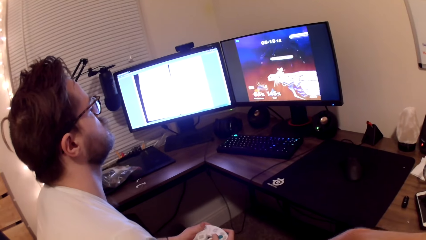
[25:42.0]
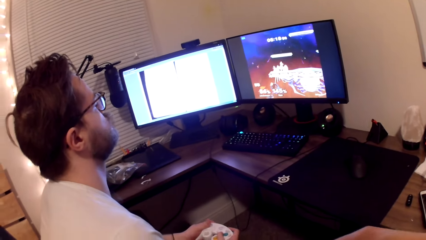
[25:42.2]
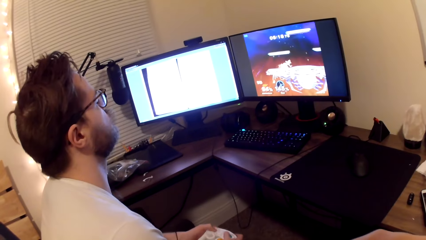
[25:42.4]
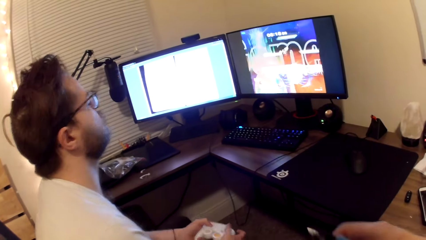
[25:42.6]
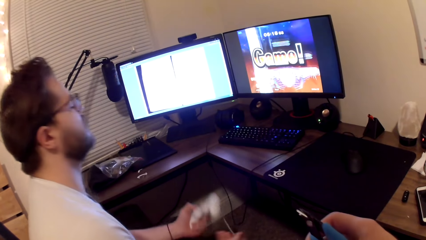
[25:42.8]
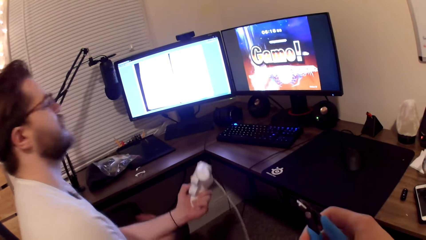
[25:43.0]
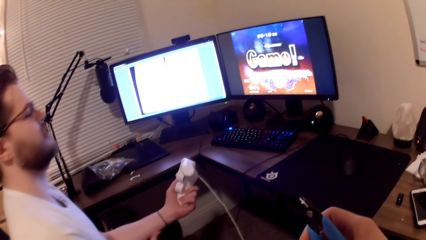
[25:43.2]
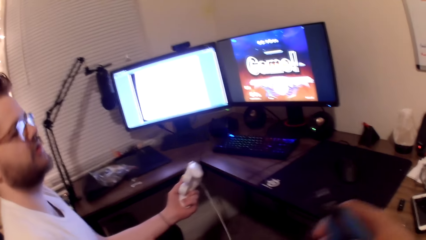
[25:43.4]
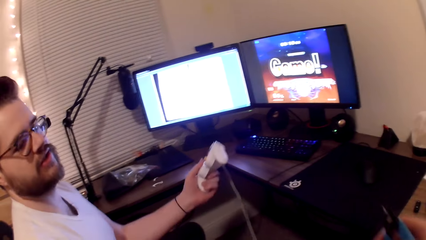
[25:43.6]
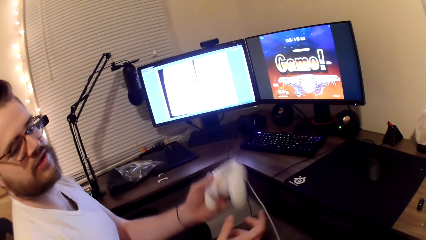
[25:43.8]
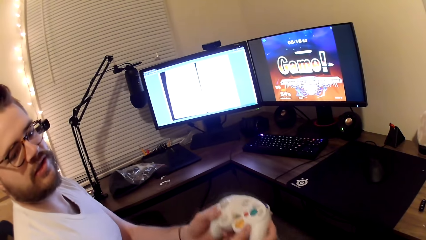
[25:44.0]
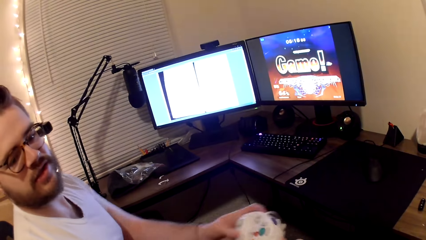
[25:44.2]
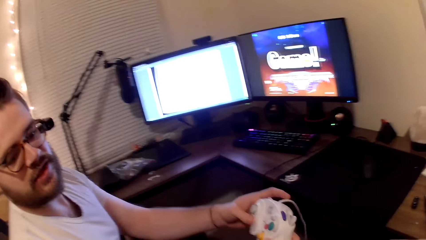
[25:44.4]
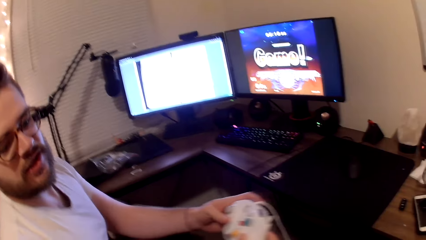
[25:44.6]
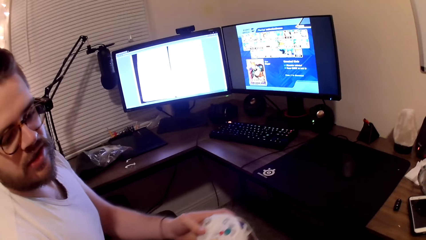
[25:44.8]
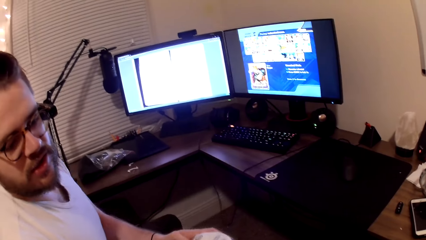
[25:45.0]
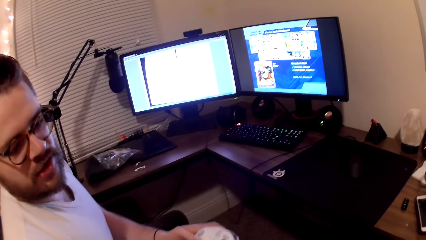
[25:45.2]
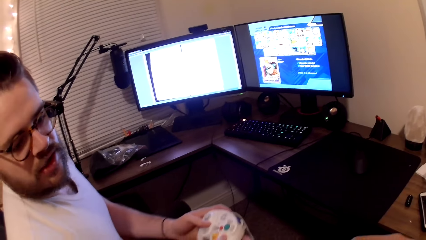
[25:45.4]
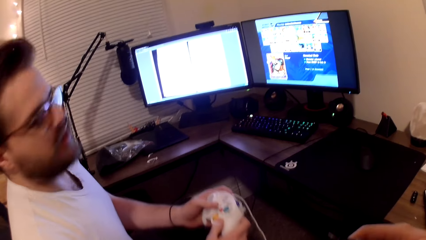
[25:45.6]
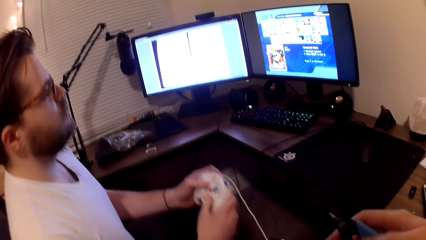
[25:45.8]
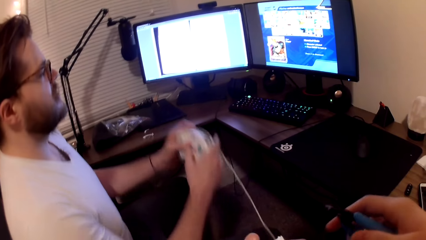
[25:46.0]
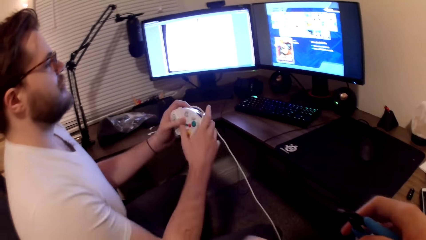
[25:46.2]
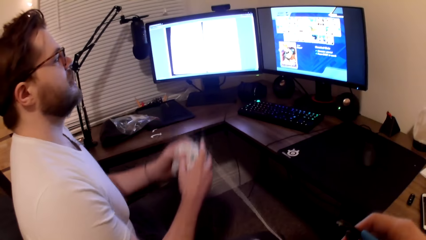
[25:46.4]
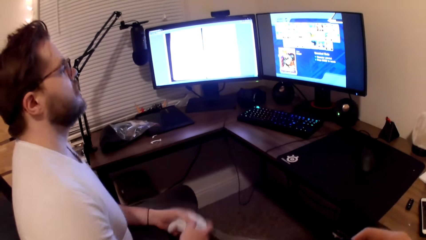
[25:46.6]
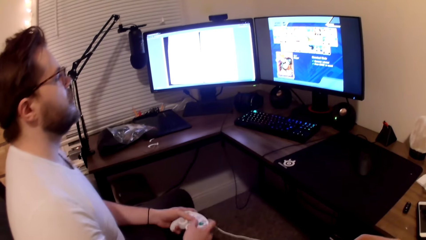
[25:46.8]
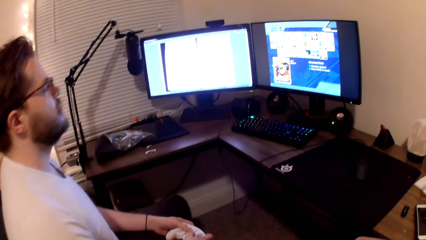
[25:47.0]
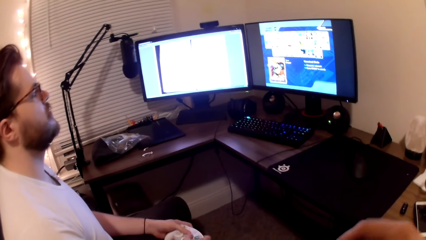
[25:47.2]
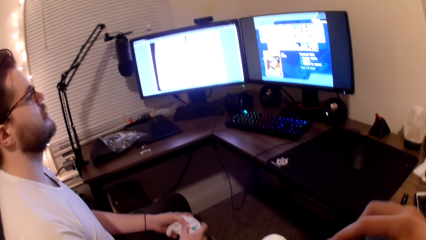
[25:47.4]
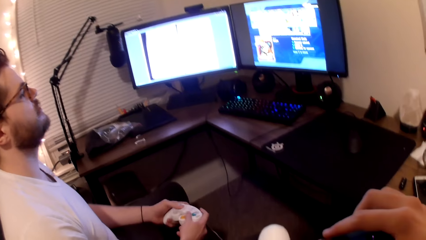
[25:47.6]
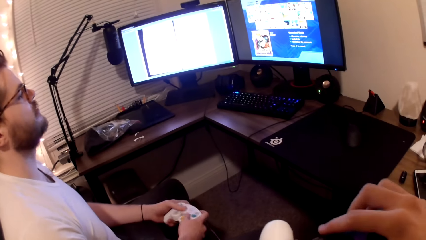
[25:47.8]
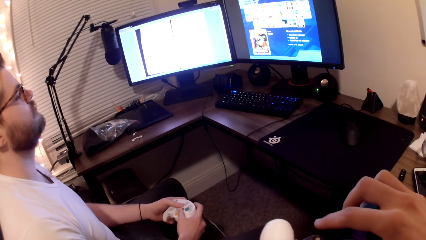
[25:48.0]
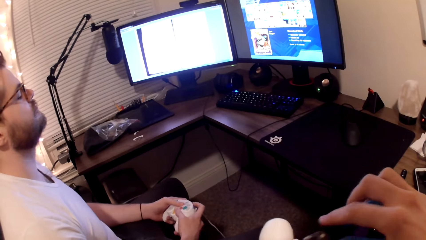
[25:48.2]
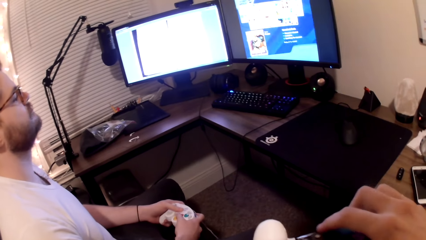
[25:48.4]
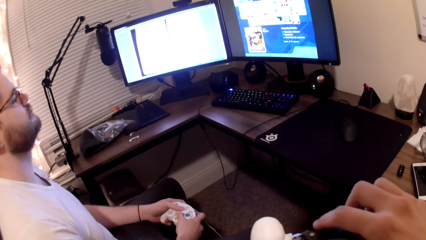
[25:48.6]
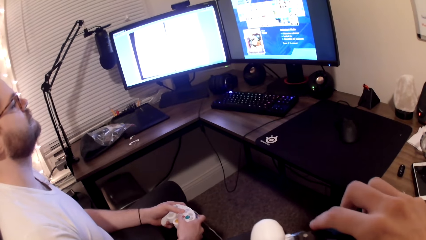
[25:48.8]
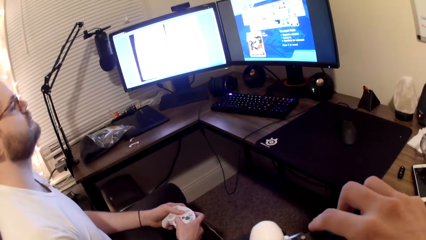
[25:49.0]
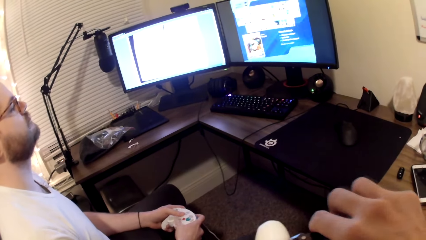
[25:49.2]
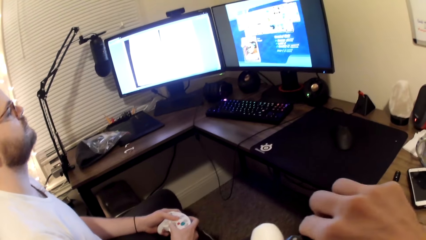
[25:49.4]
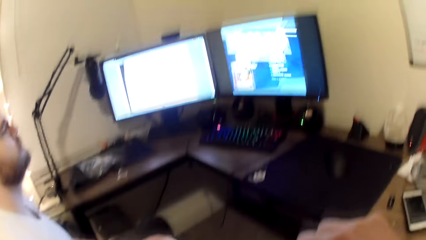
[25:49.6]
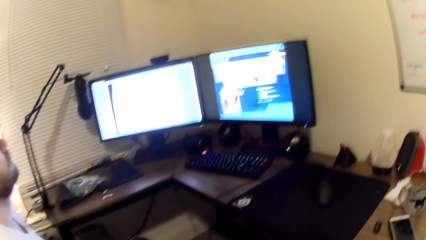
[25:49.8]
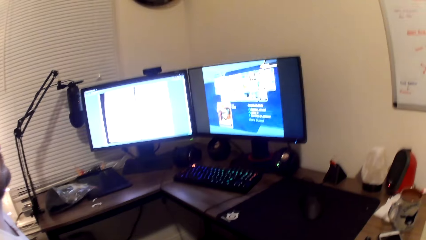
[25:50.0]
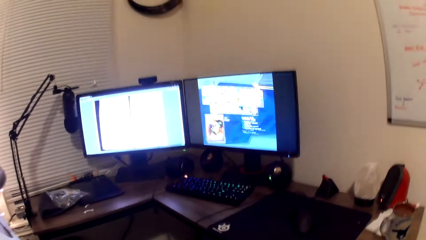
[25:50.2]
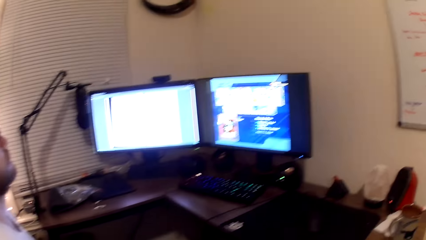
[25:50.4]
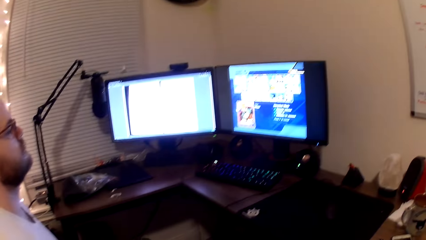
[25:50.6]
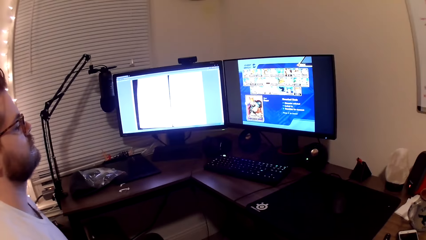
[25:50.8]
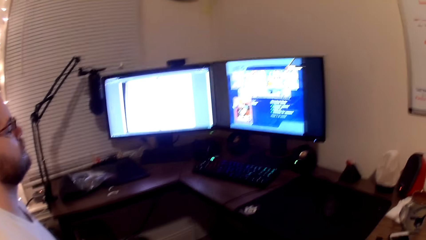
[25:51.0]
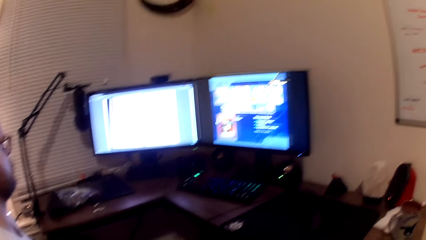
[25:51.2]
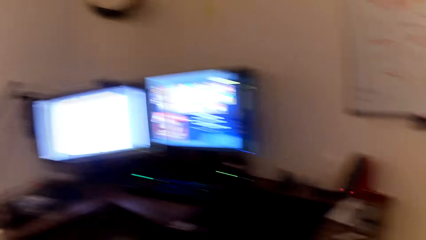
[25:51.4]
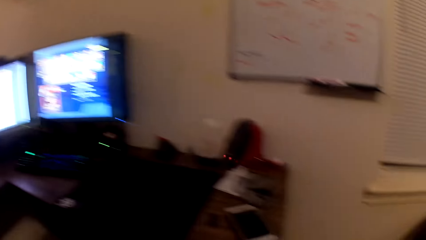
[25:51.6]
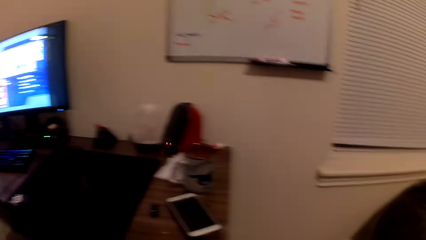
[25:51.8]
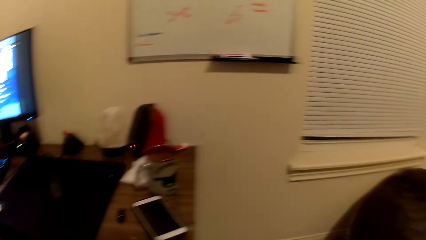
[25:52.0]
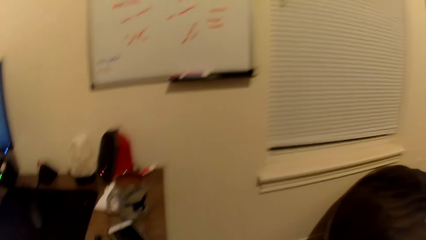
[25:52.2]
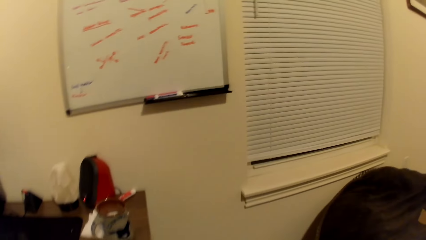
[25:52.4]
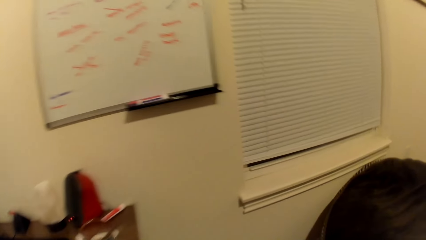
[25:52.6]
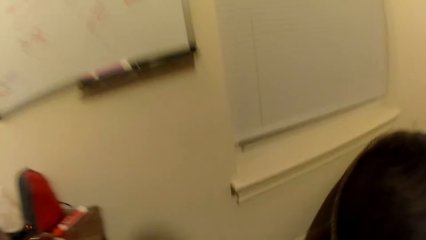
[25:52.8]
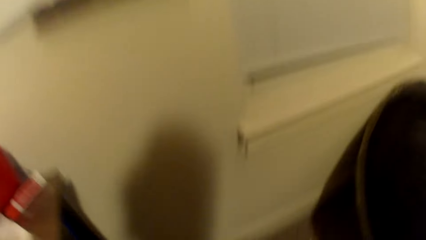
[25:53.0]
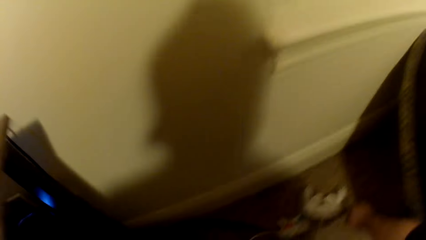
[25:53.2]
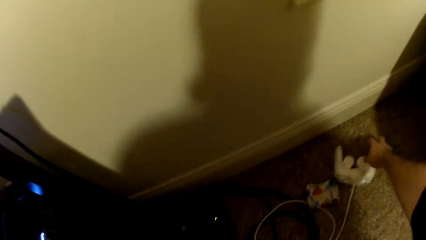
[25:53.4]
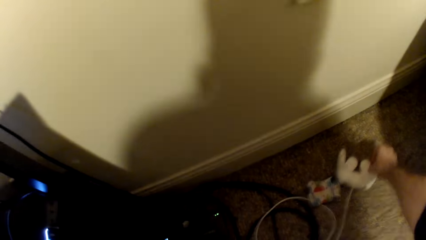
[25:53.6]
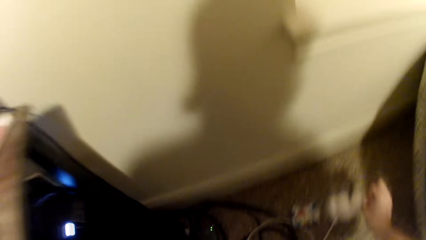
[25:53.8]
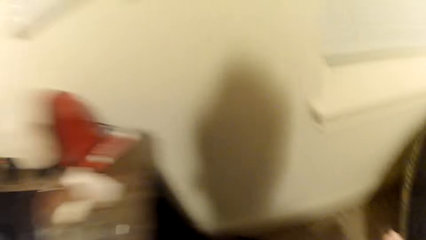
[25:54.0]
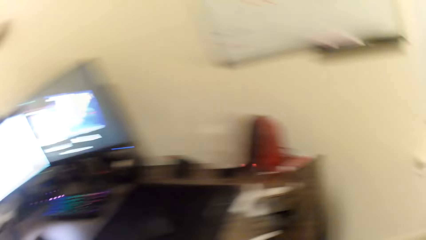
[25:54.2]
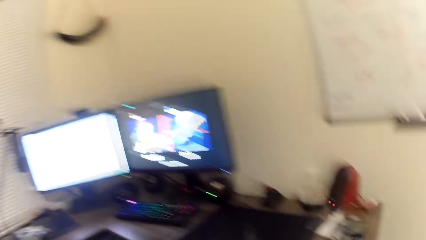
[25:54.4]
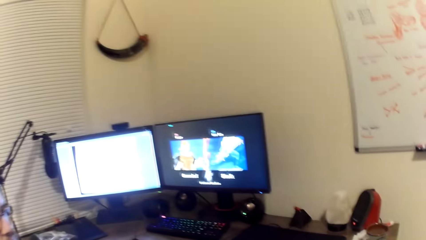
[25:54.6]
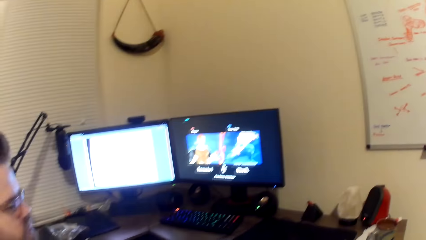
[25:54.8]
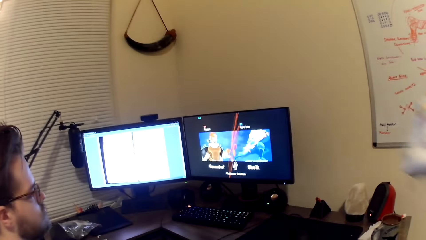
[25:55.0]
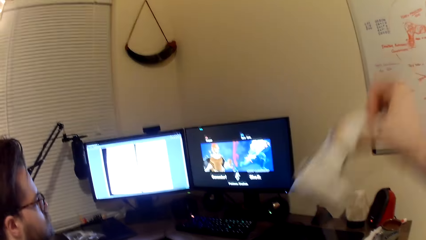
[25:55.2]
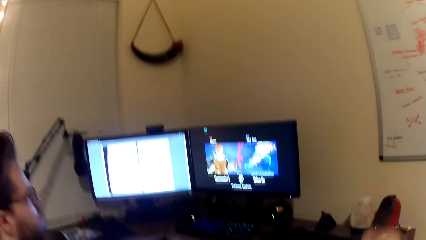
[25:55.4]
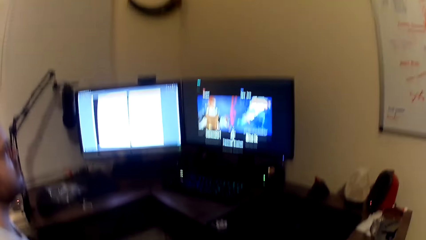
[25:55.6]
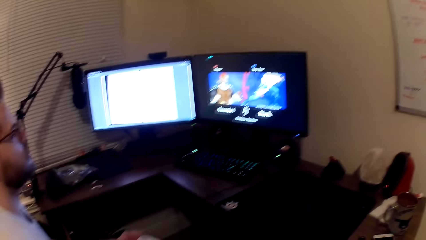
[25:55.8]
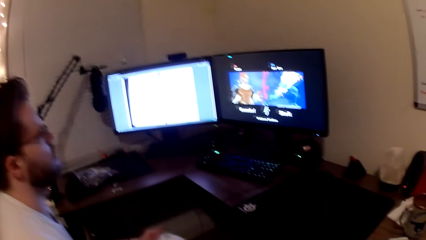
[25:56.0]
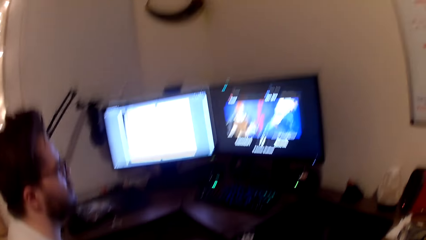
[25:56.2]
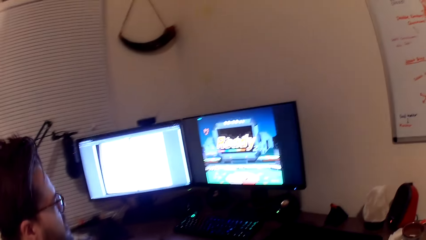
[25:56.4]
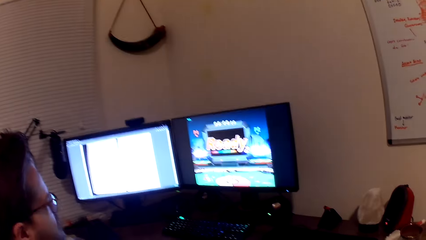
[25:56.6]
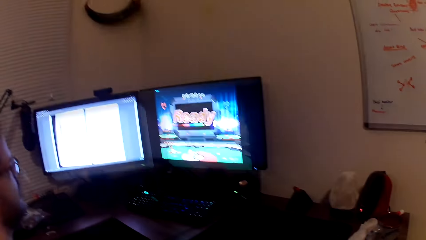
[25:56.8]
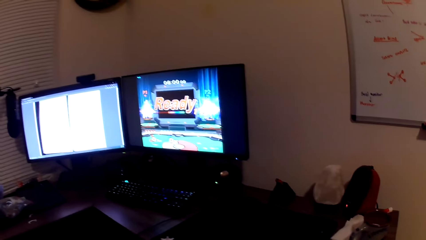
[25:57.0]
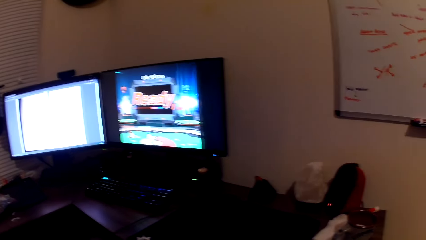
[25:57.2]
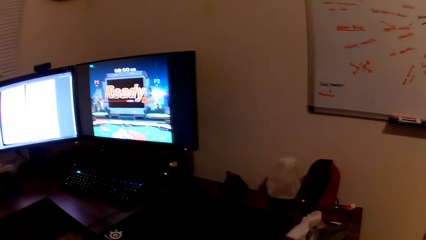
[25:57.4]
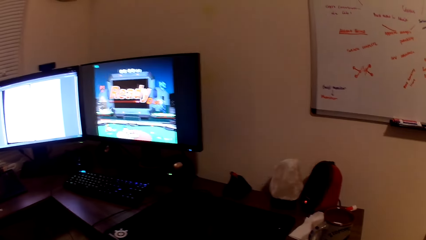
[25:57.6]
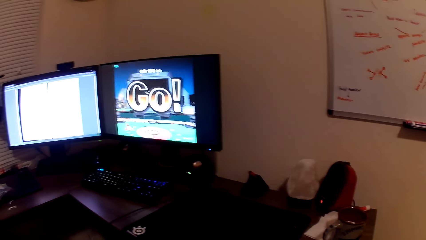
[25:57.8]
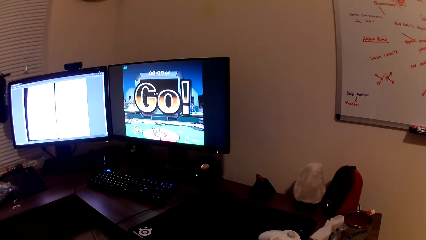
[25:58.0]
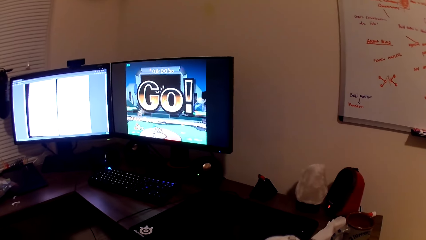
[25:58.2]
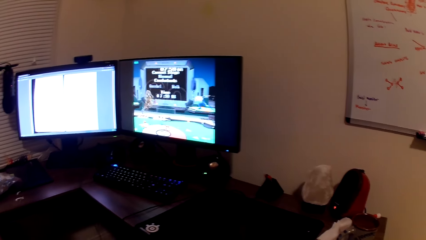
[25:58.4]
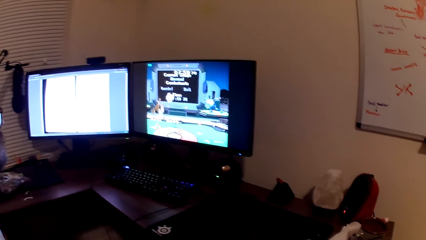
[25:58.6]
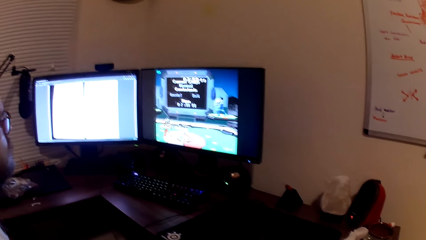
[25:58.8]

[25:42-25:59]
A man holds the game pad on his left hand. The man interacts with the camera wearer. The man holds the game pad with his hands, moves the game pad, and looks at the desktop. The camera wearer cuts the plastic with a cutter. He looks around the room. He picks up another controller from the ground with his right hand. He looks at the desktop.
